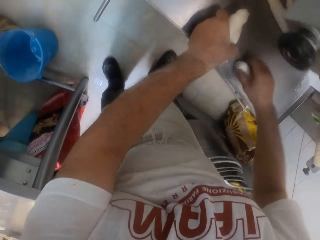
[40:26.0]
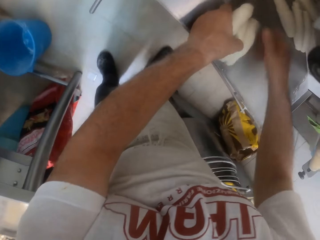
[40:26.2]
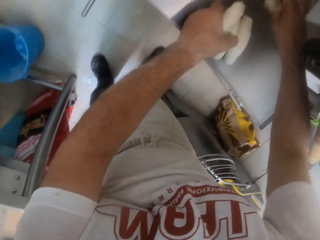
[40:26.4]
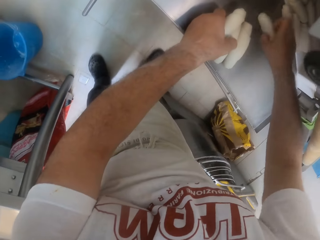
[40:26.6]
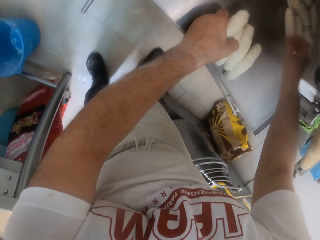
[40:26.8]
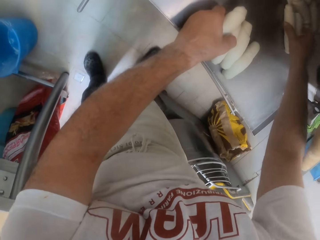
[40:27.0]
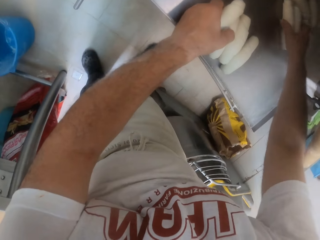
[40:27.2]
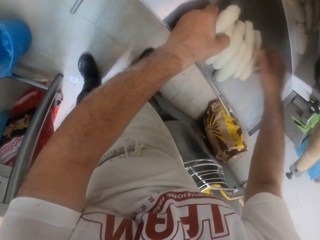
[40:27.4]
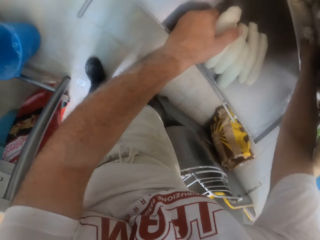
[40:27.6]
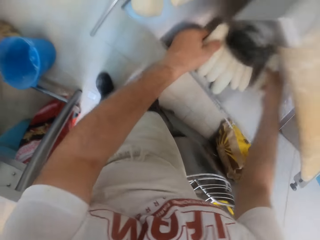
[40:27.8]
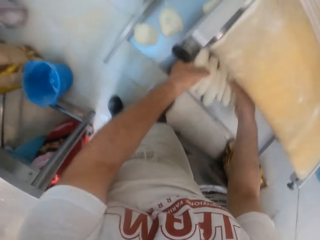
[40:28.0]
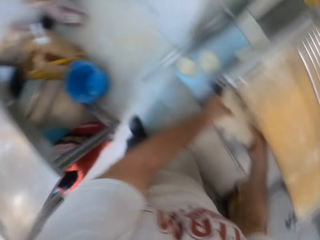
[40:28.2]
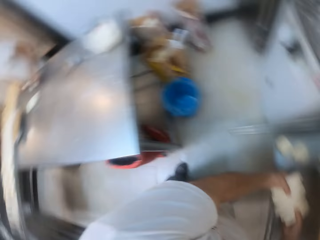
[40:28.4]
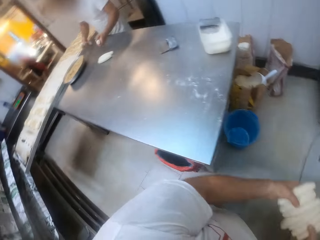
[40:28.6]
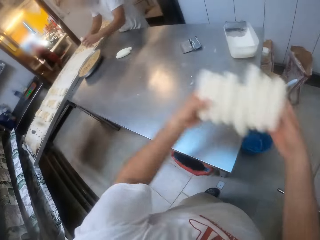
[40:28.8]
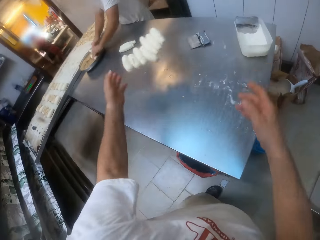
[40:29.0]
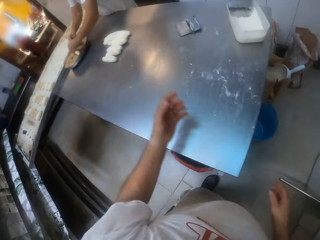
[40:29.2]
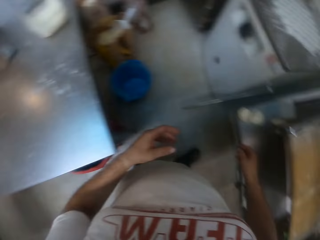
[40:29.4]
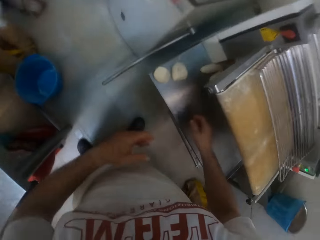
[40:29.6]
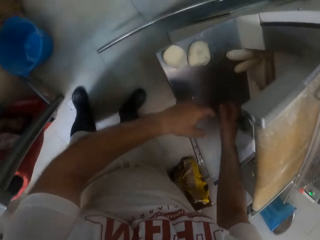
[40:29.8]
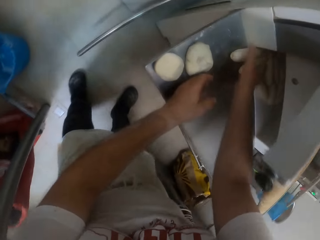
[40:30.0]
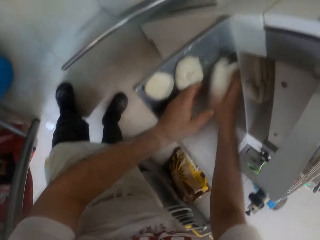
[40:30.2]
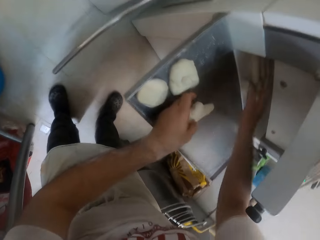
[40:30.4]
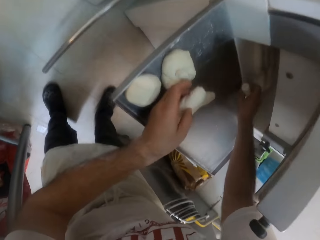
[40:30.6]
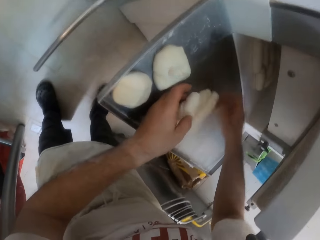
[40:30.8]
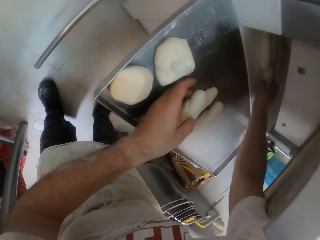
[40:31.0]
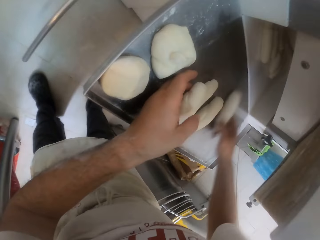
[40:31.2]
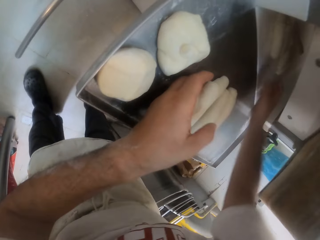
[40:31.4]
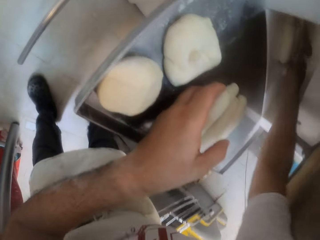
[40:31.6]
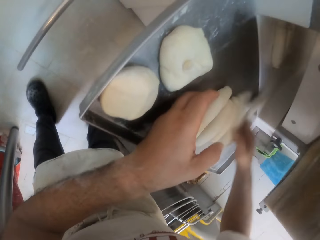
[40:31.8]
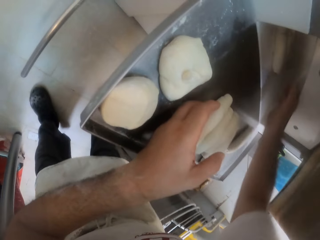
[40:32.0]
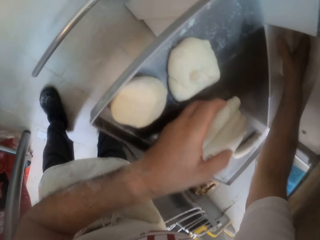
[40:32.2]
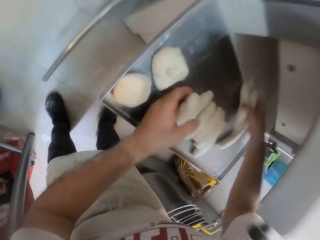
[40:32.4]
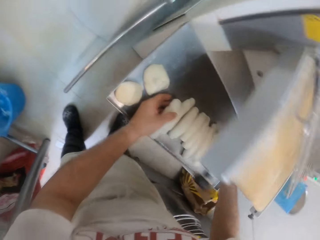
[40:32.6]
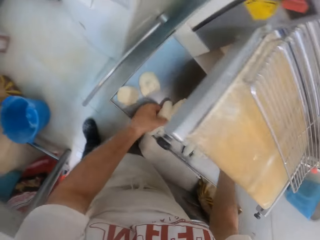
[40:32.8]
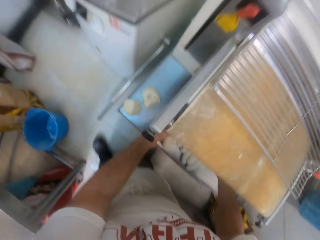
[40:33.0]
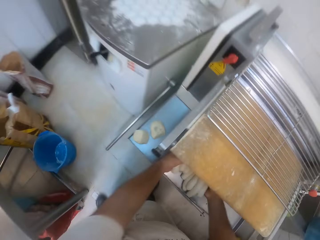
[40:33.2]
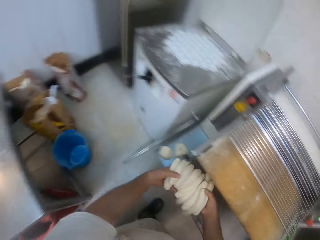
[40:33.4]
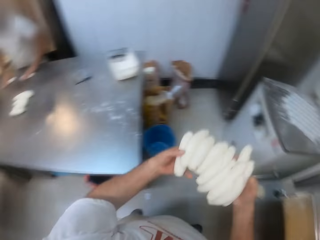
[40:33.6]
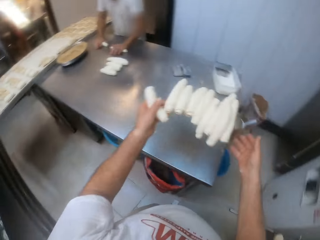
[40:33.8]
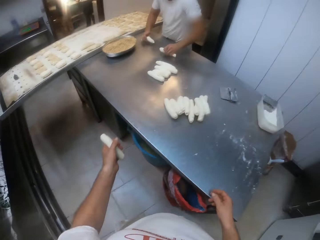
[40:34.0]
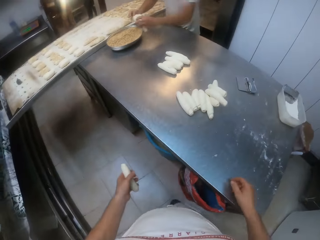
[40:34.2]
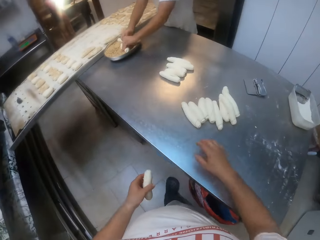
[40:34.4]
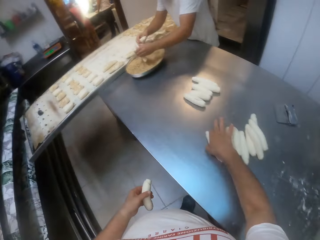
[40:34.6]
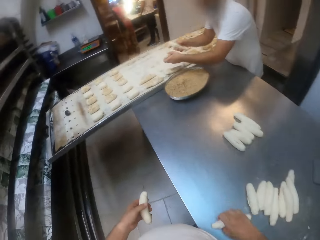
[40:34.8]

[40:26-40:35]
The camera wearer moves the rolled dough towards his left hand in the dough sheeter with his right hand. He moves a rolled dough towards his left hand in the dough sheeter with his right hand. He moves two doughs towards his left hand in the dough sheeter with his right hand. He moves a rolled dough towards his left hand in the dough sheeter with his right hand. He packs the rolled doughs from the dough sheeter with both hands. A man puts two doughs inside a yeast tray with both hands. The camera wearer throws the rolled doughs on a table with both hands. He moves a rolled dough towards his left hand in the dough sheeter with his right hand. He does this repeatedly. He picks dough with both hands from the dough rolling machine. He moves two doughs towards his left hand in the dough sheeter with his right hand. He packs the rolled doughs from the dough sheeter with both hands. He throws the rolled doughs on the table with both hands. The man rolls two doughs on the table with both hands. The man puts the two doughs inside the yeast tray on the table with both hands.

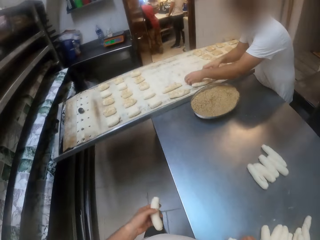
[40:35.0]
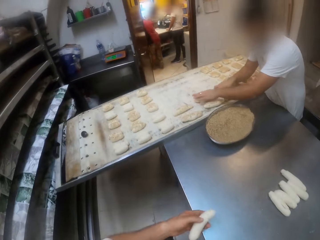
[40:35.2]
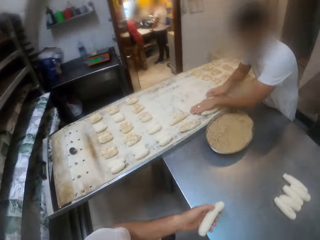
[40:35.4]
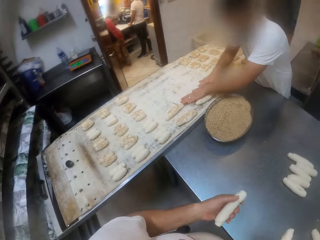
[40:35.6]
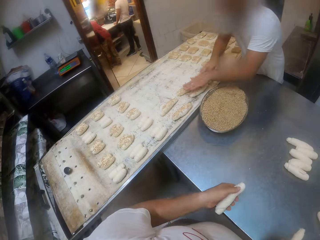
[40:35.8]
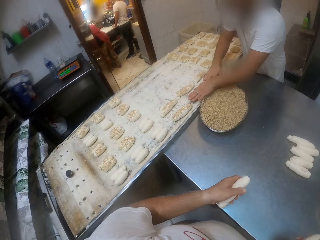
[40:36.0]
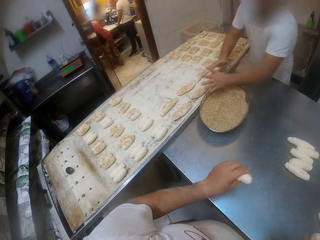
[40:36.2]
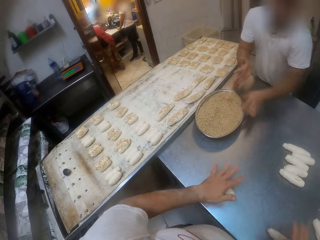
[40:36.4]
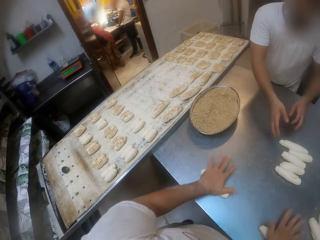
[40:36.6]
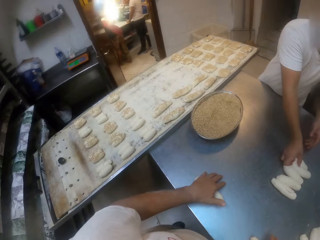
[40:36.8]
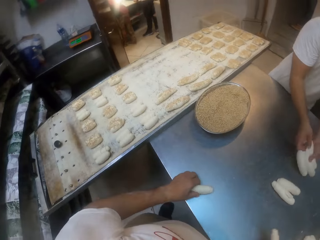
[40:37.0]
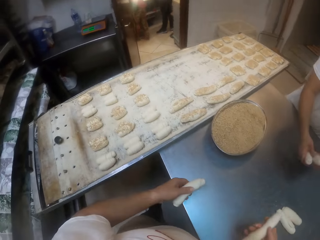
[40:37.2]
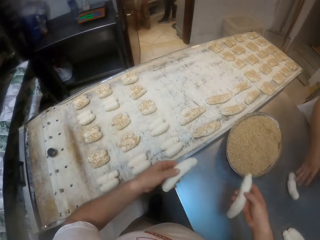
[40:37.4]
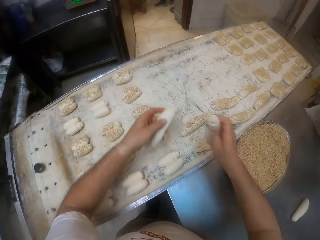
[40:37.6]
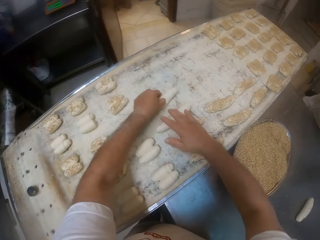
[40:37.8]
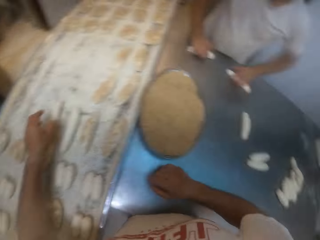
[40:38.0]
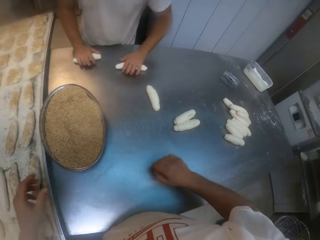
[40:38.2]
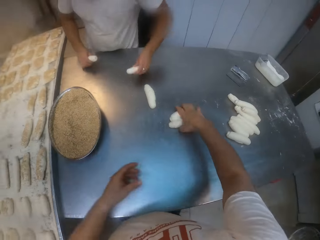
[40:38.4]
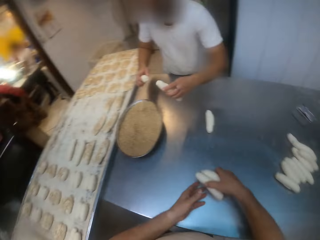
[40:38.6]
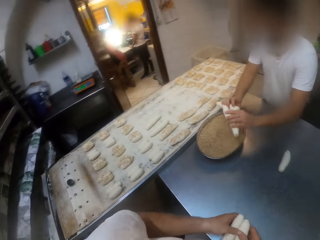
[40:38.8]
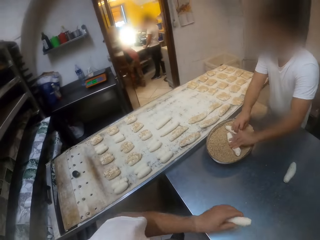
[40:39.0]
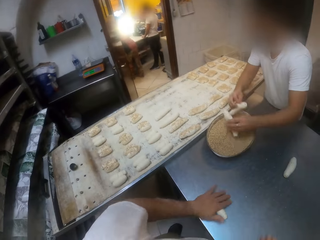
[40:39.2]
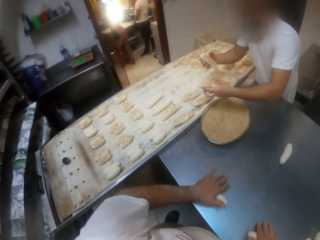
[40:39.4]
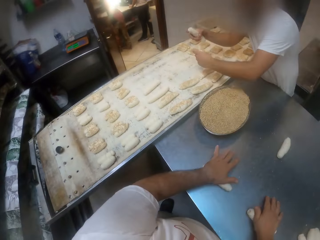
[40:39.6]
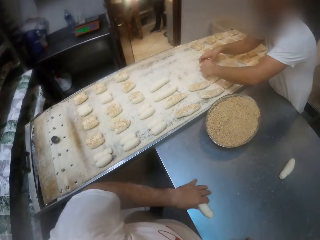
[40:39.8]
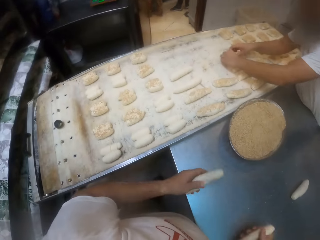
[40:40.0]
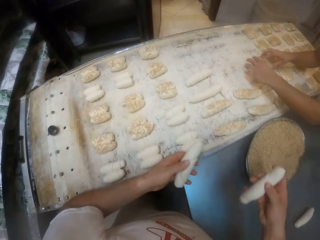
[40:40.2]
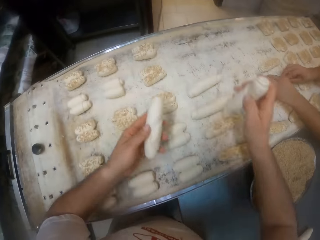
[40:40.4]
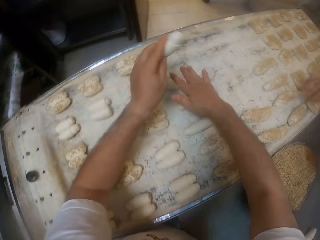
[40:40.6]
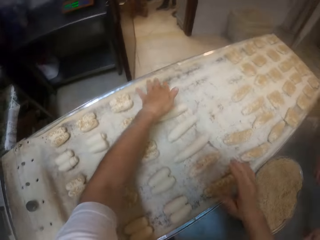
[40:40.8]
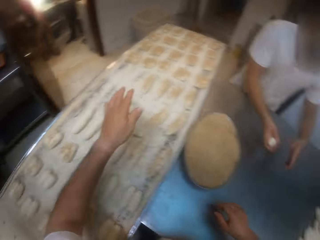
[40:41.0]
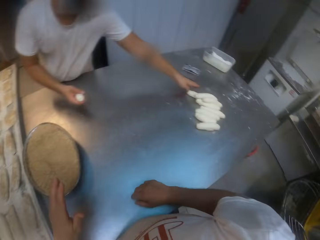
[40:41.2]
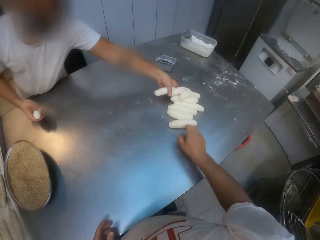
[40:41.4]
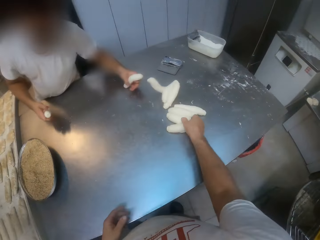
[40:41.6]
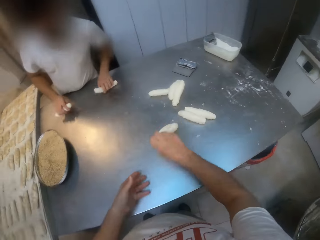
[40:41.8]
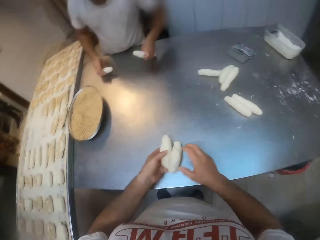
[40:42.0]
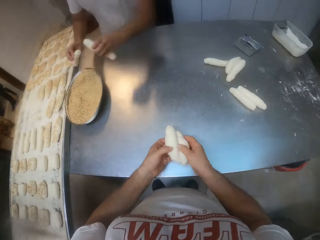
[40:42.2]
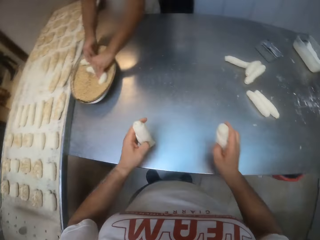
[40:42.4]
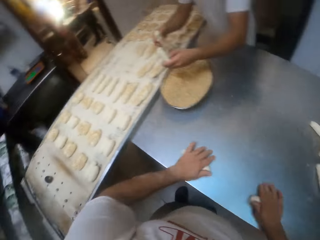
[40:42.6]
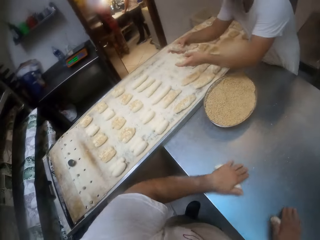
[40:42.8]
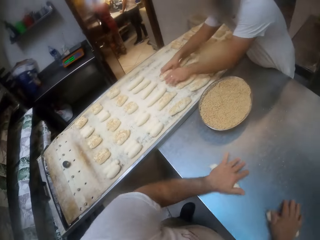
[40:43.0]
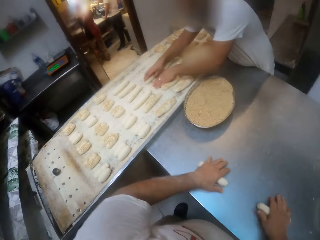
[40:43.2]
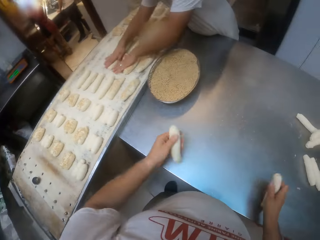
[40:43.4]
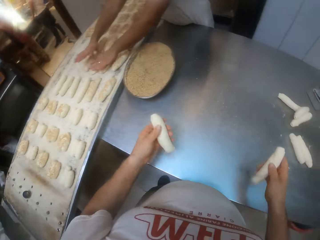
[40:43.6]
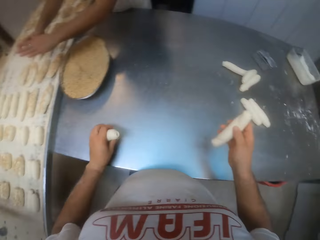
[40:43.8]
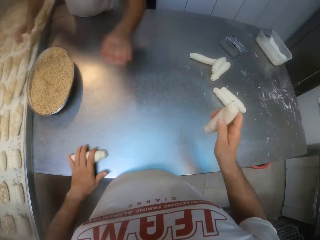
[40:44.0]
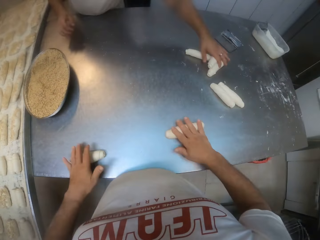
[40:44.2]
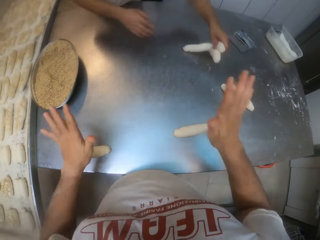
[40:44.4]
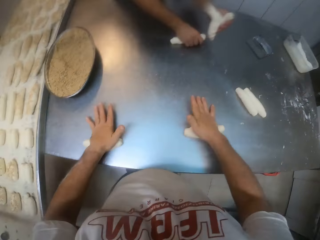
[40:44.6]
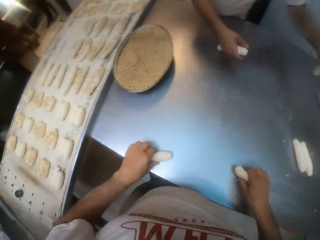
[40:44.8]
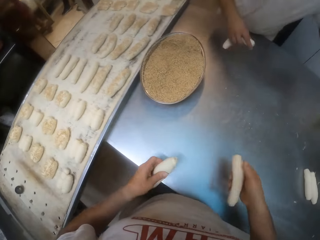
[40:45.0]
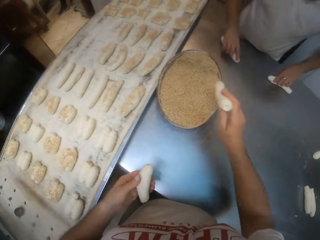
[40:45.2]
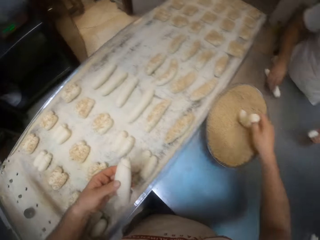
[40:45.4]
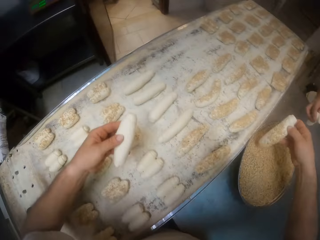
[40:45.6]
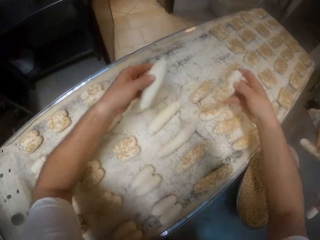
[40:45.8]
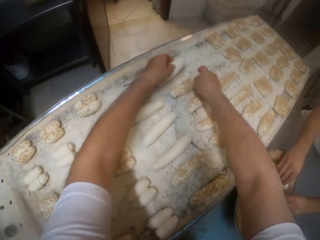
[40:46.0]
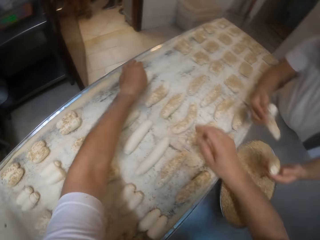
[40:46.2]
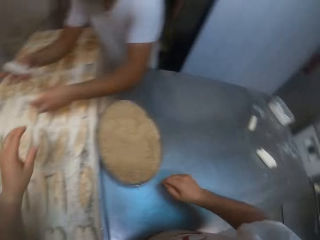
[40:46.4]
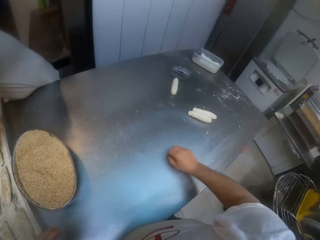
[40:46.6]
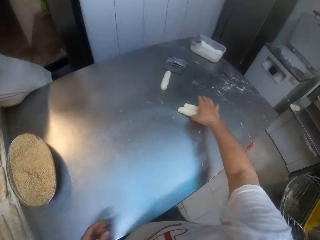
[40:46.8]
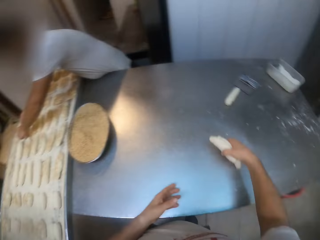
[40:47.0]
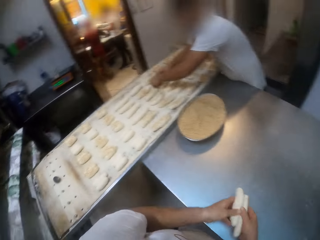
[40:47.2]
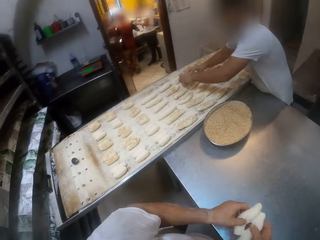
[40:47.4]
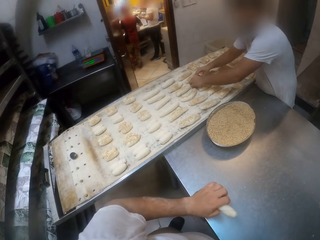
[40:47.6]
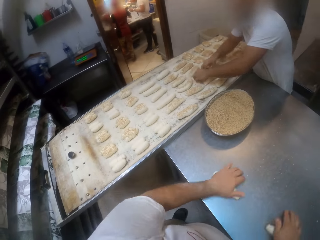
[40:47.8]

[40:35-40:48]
The camera wearer picks the rolled dough from the table with his right hand. A man presses the dough inside a dough pan with both hands. The camera wearer holds the dough on the left hand. The man presses a dough inside the dough pan with both hands. The camera wearer drops the rolled doughs on the table with both hands and presses the rolled doughs on the table with both hands. The man picks some rolled doughs on the table with his left hand. The man picks the rolled doughs on the table with both hands. The camera wearer picks the dough on the table with both hands. The man separates a piece from the rolled dough with his left hand. The camera wearer drops the rolled doughs on the dough pan with both hands. The man rolls the rolled doughs on the table with both hands. The camera wearer picks some rolled doughs from the table with his right hand. The man puts the two doughs inside the yeast tray on the table with both hands. The camera wearer separates the rolled doughs with both hands. He rolls the rolled doughs on the table with both hands. The man drops the rolled doughs on the dough pan with both hands. The camera wearer drops the dough on the dough pan with his right hand. He drops the dough on the dough pan with his left hand. The man picks the rolled dough on the table with his left hand. The camera wearer picks some rolled doughs from the table with his right hand, passes the rolled doughs to his left hand, holds the dough with the left hand, and separates the rolled doughs with both hands. The man puts the two doughs inside the yeast tray on the table with both hands. The camera wearer rolls the rolled doughs on the table with both hands. The man drops the rolled doughs on the dough pan with both hands. The camera wearer picks the rolled doughs from the table with both hands. The man presses the rolled doughs on the dough pan with both hands. The camera wearer drops the rolled dough on the table with his left hand, rolls the rolled dough on the table with his left hand, and drops the rolled dough on the table with his right hand. The man picks some rolled doughs on the table with his left hand. The camera wearer presses the rolled doughs on the table with both hands. The man separates the rolled doughs with his right hand. The camera wearer picks the rolled doughs from the table with both hands. He puts the rolled dough in the yeast tray with his right hand. He drops the rolled doughs on the dough pan with both hands. The man puts the two doughs inside the yeast tray on the table with both hands. The camera wearer picks some rolled doughs from the table with his right hand. He separates the rolled doughs with both hands. The man arranges the pressed dough on the dough pan with both hands.
